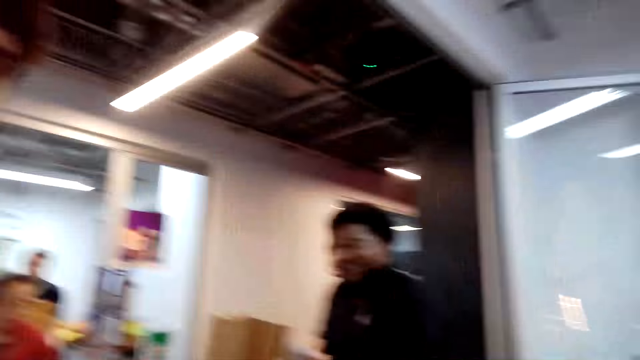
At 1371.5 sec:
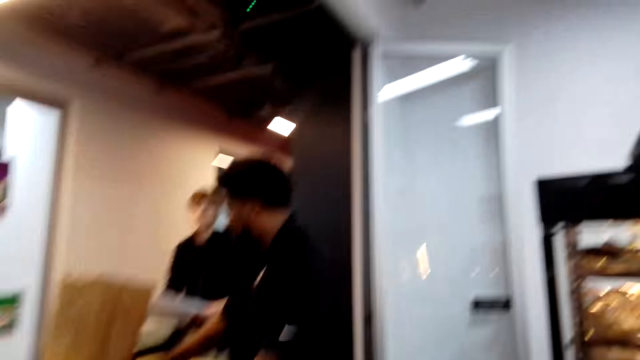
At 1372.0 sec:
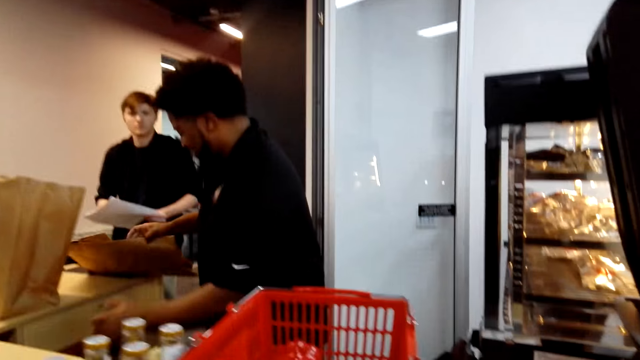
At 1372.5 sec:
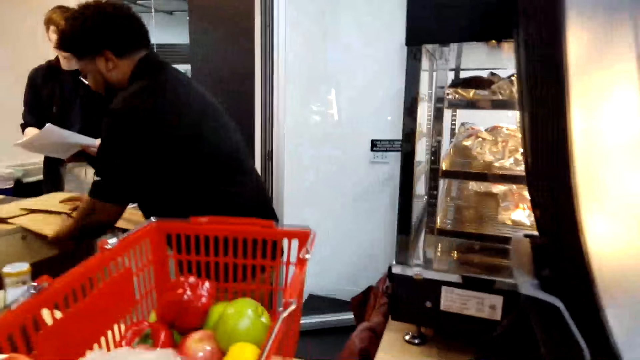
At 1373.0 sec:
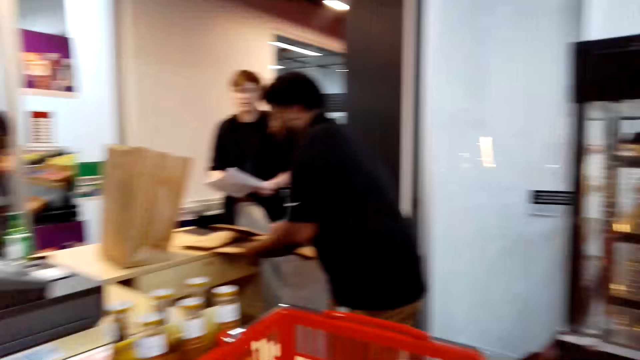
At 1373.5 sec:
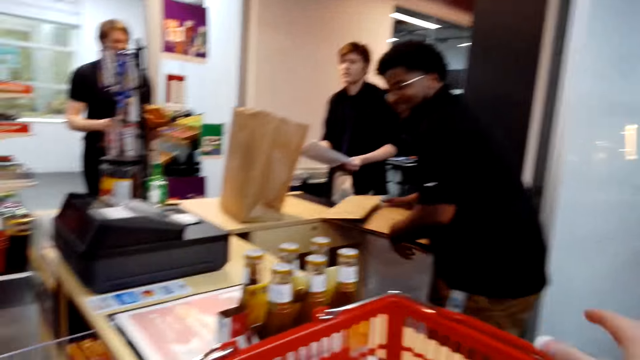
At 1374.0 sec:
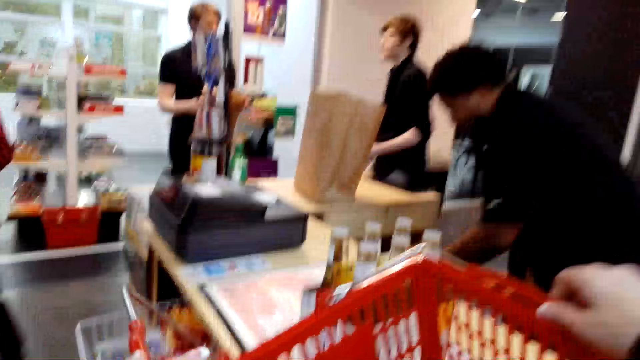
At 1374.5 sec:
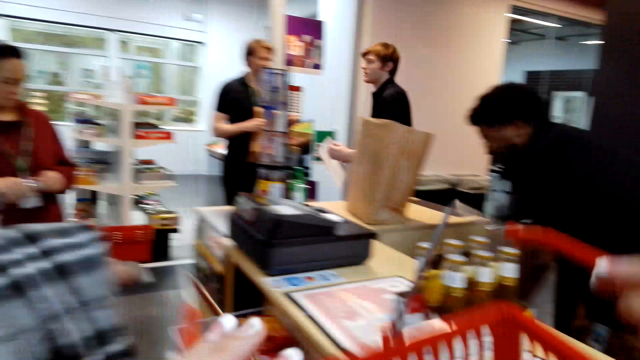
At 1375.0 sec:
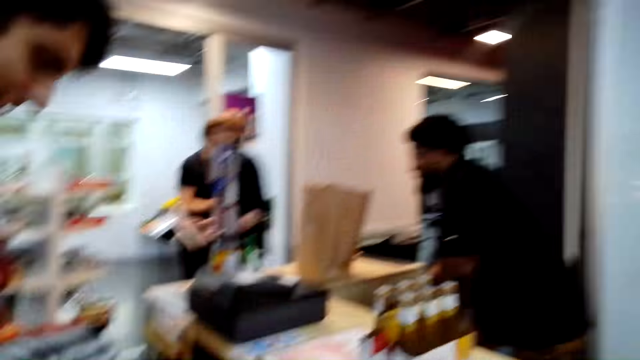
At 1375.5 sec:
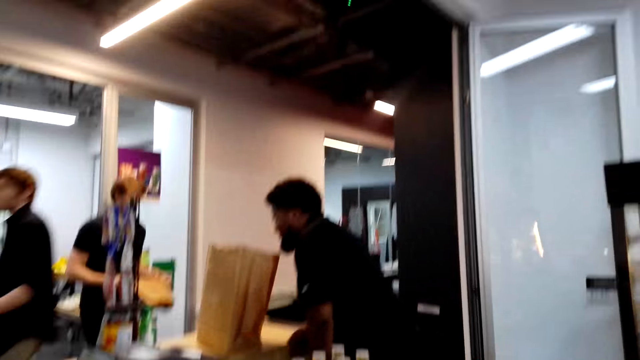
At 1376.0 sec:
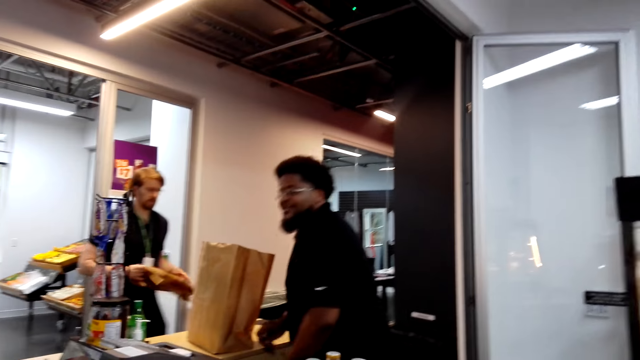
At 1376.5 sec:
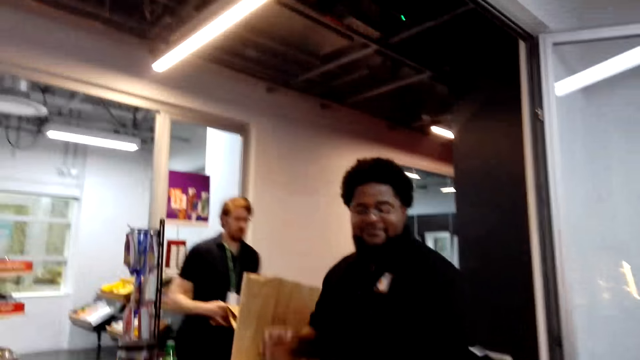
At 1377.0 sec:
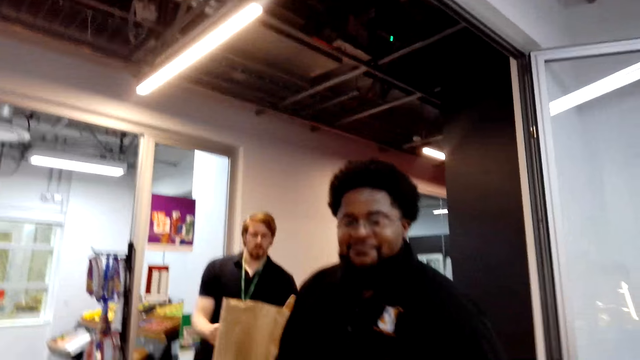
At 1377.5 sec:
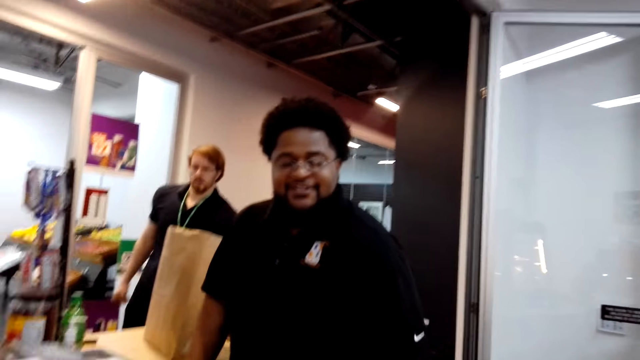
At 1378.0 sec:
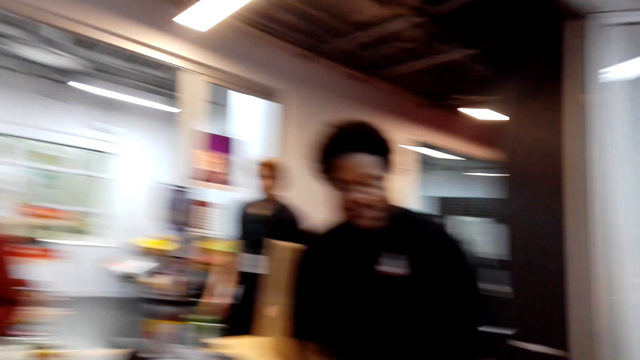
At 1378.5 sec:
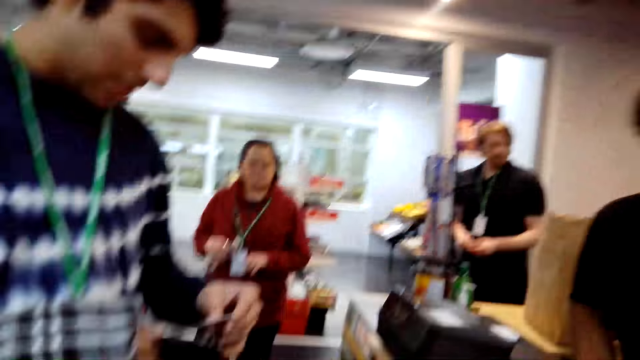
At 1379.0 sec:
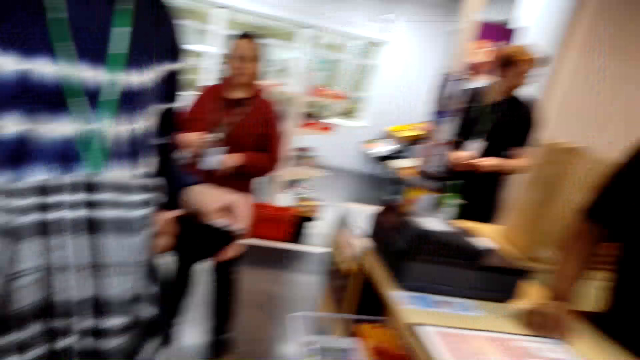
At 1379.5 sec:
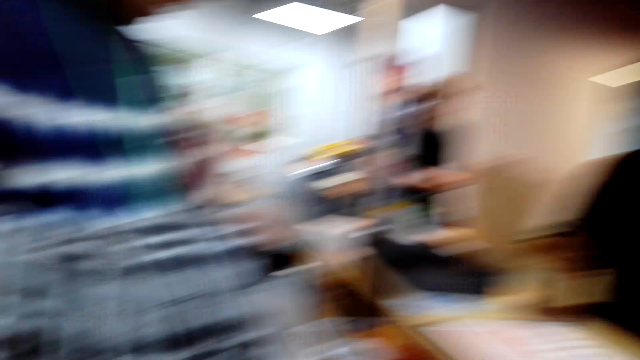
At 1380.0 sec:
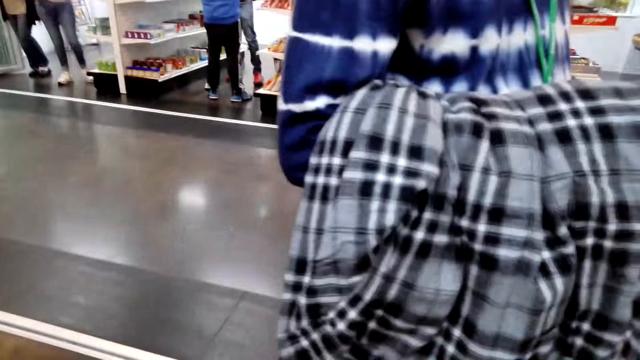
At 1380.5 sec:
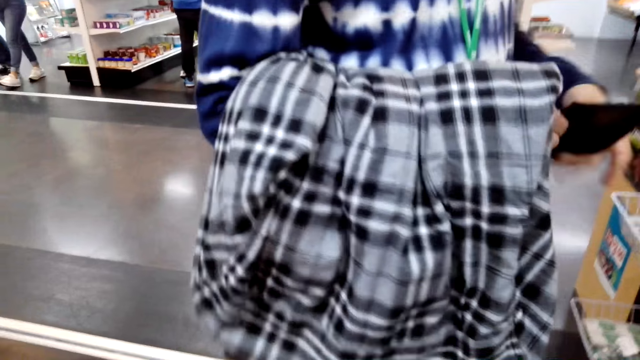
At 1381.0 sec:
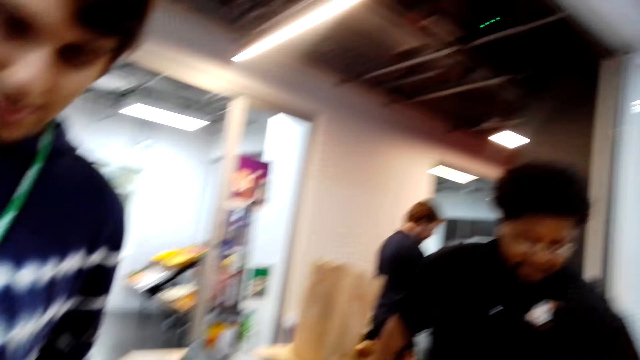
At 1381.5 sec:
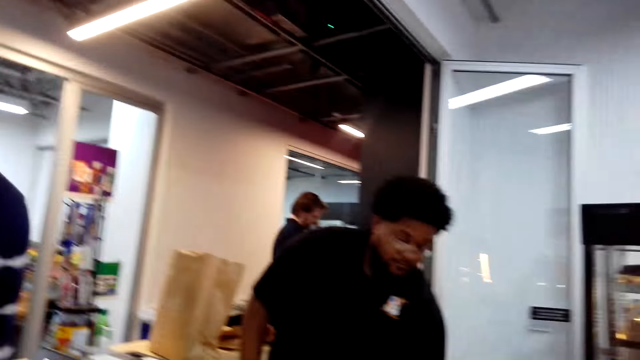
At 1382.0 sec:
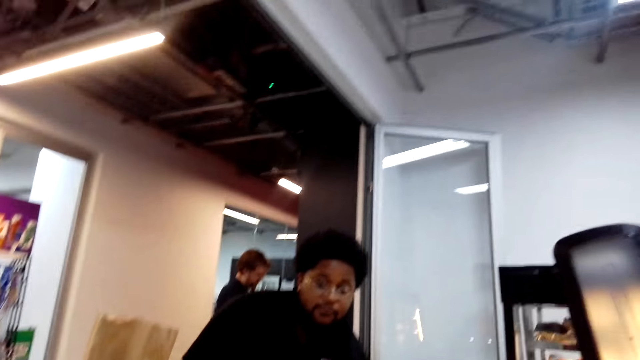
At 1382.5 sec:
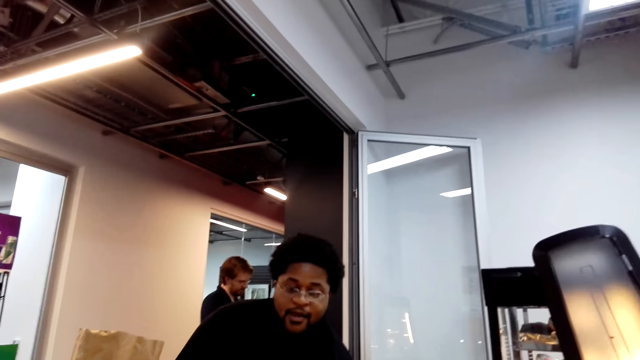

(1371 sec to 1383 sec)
Another man talks to the camera wearer. The first man pulls a paper. The camera wearer looks around. The first man passes a package and turns around. The other man looks at something. The camera wearer looks around.

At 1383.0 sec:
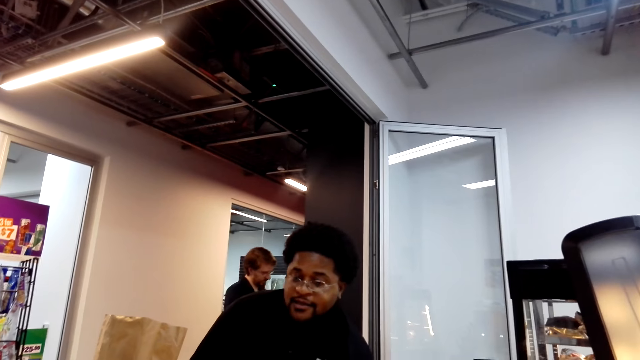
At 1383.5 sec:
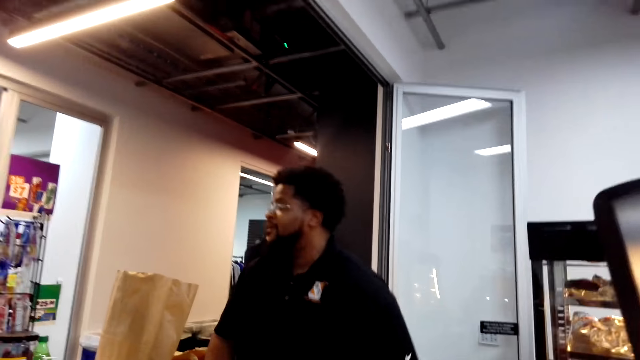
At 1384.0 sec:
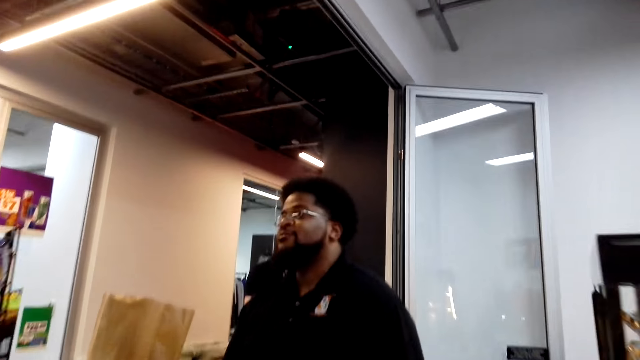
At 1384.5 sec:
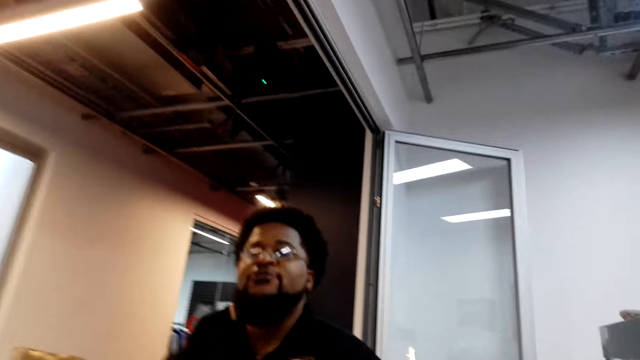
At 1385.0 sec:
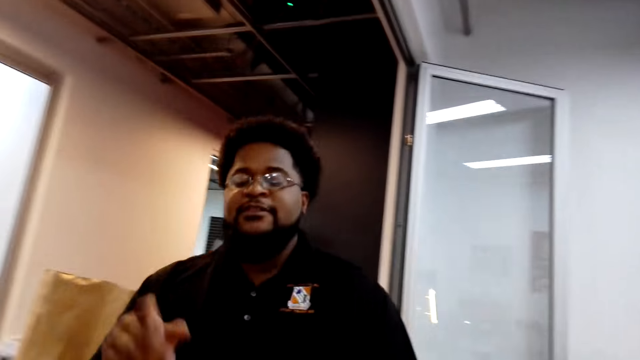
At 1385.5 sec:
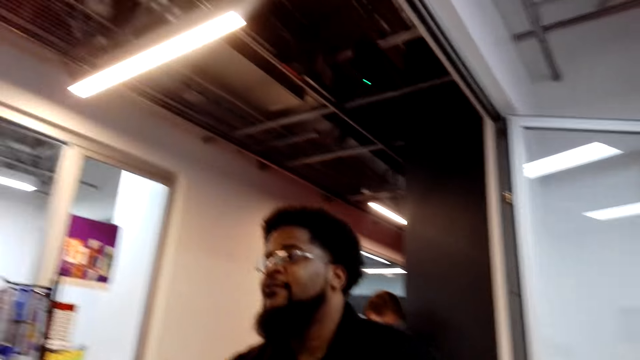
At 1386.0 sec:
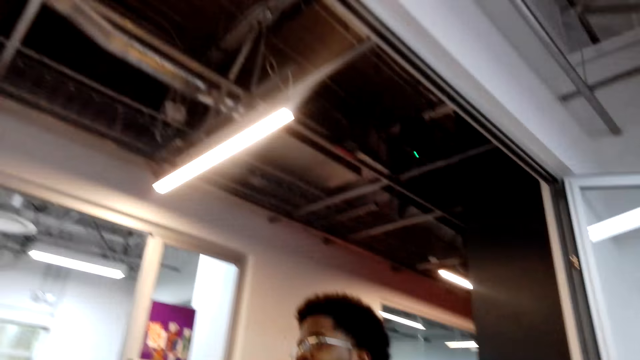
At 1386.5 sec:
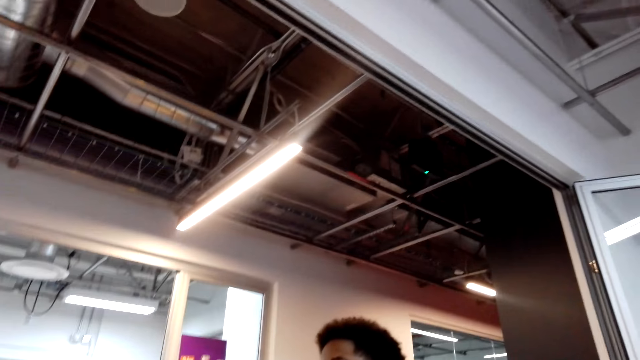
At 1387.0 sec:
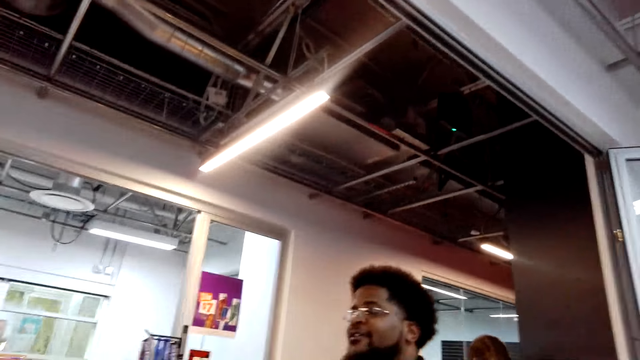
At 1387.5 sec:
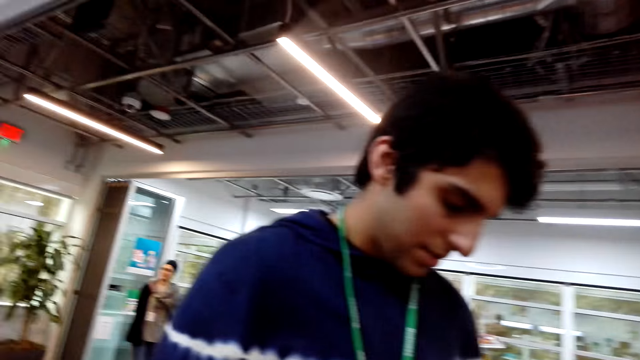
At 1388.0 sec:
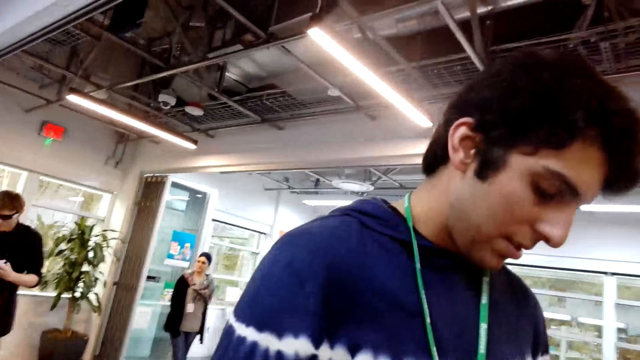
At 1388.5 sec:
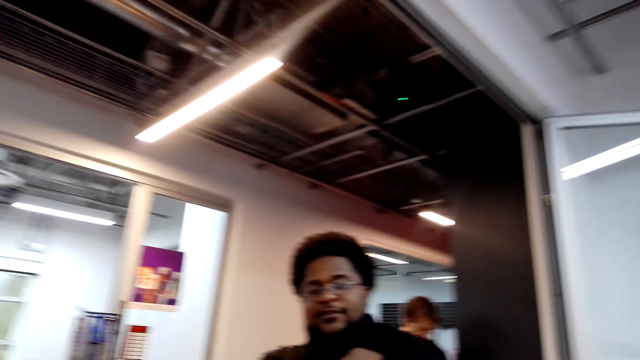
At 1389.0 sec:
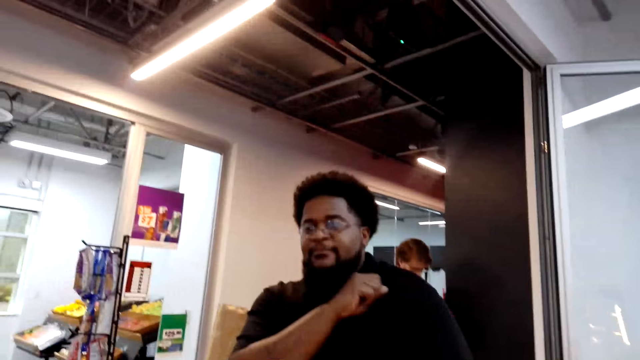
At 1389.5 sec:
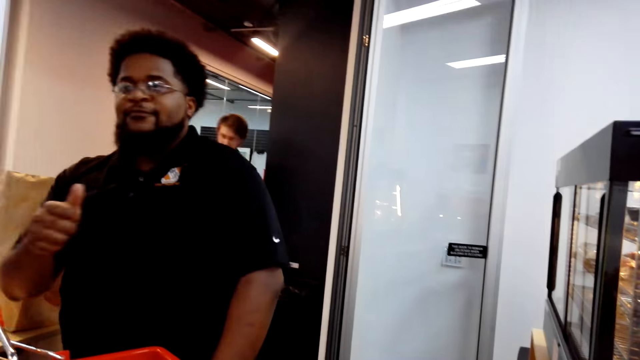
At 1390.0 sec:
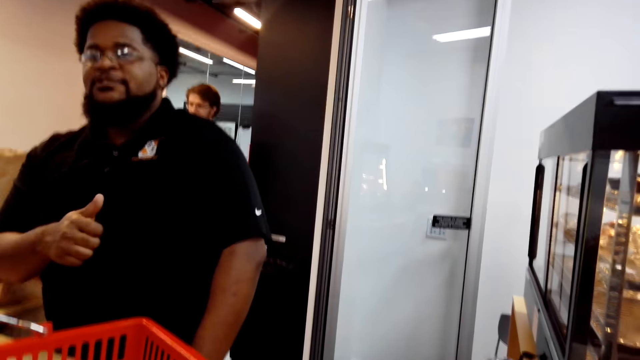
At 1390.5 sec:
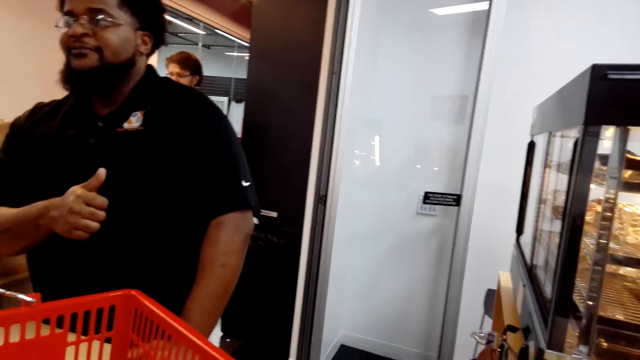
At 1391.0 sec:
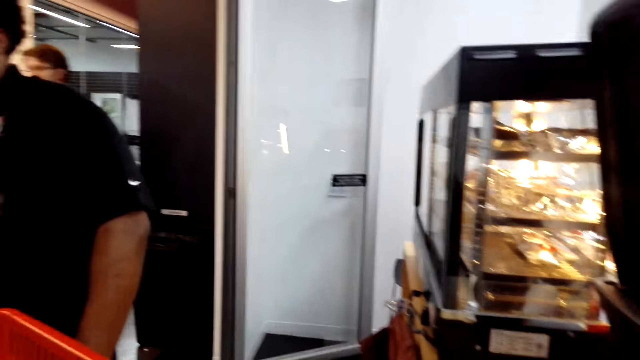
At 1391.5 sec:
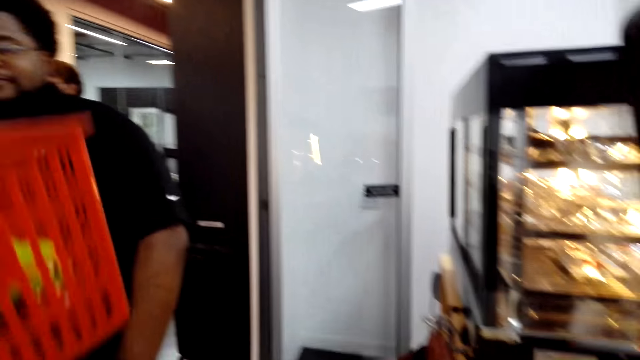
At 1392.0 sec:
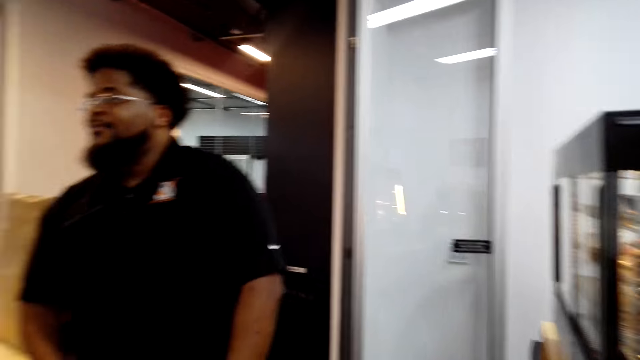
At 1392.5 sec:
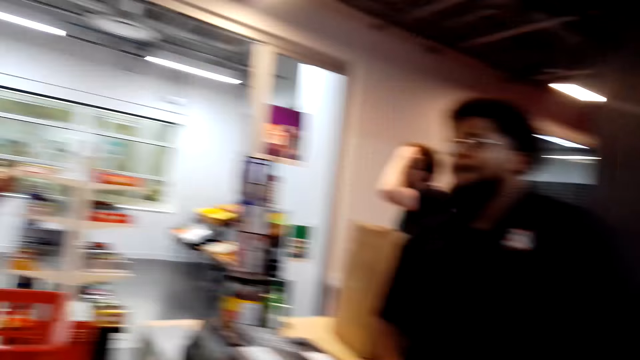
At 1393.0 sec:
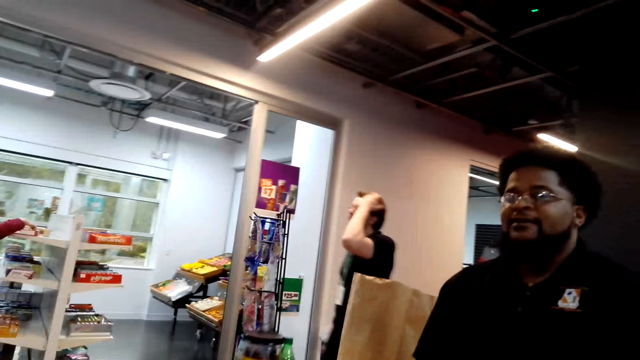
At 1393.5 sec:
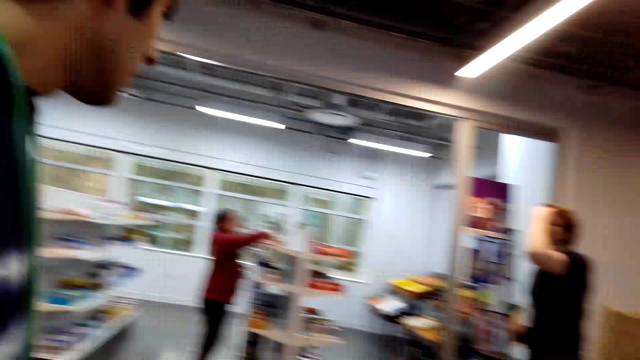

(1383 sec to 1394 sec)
The camera wearer talks and laughs with others. A man talks to the camera wearer. The man points ahead. The camera wearer looks around. The man gives a thumbs up.
